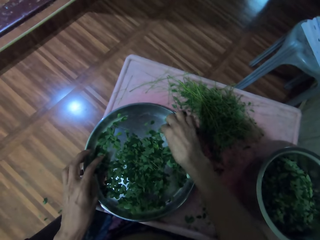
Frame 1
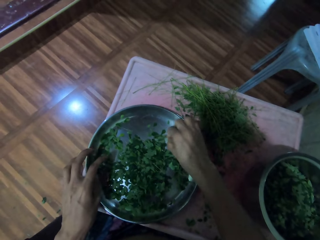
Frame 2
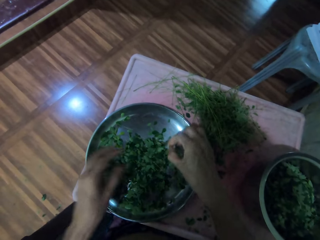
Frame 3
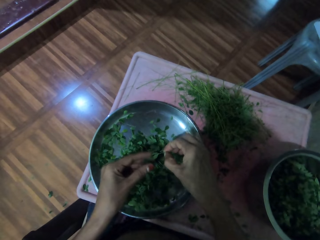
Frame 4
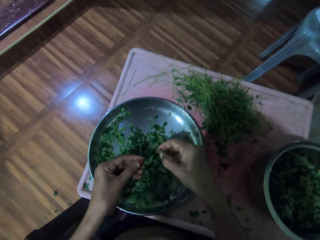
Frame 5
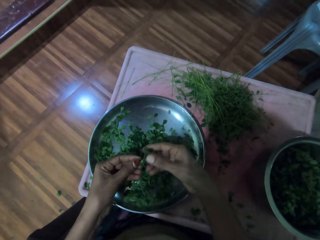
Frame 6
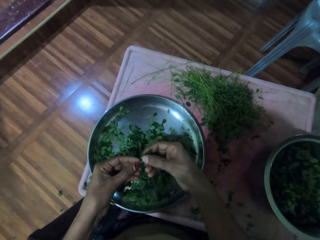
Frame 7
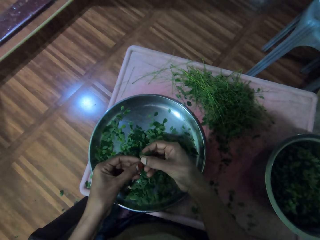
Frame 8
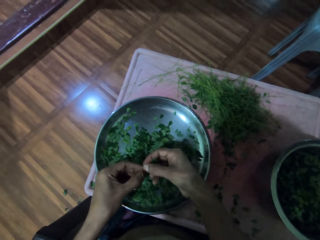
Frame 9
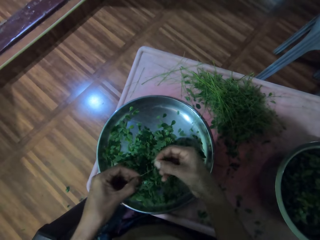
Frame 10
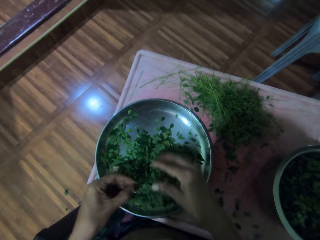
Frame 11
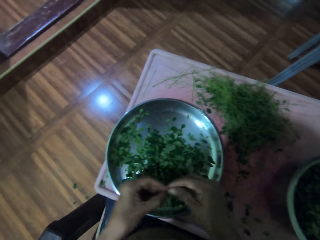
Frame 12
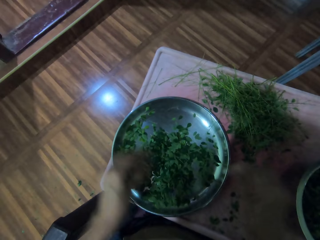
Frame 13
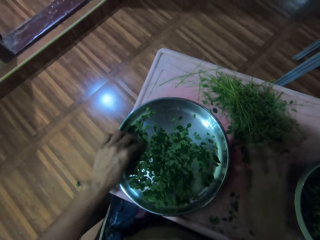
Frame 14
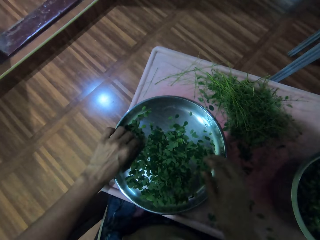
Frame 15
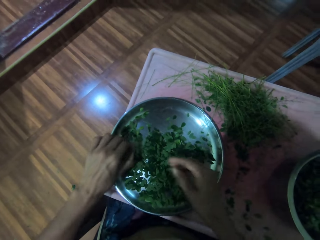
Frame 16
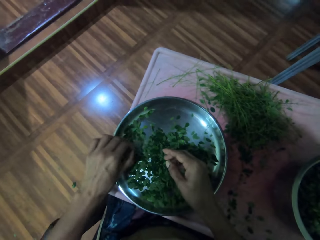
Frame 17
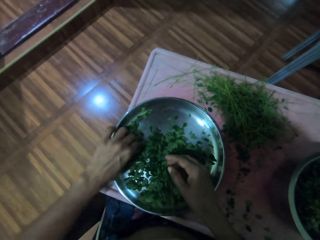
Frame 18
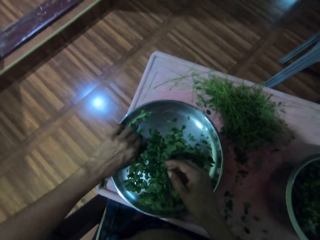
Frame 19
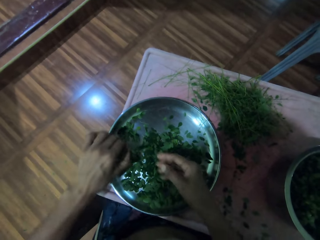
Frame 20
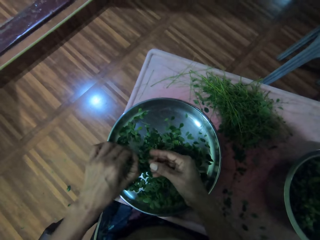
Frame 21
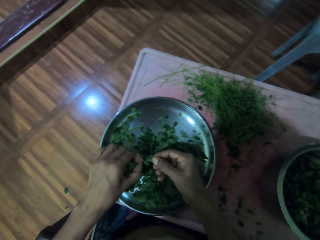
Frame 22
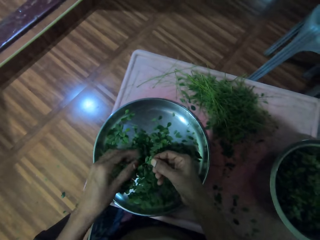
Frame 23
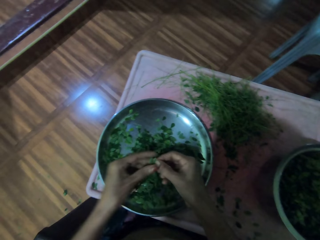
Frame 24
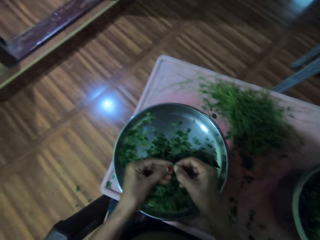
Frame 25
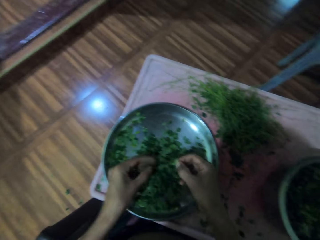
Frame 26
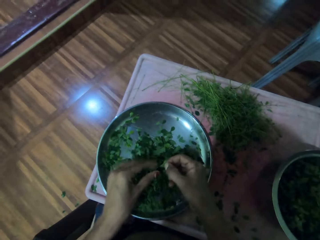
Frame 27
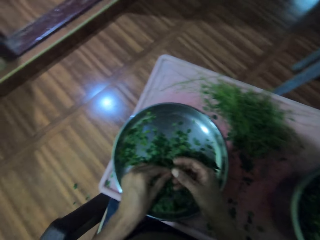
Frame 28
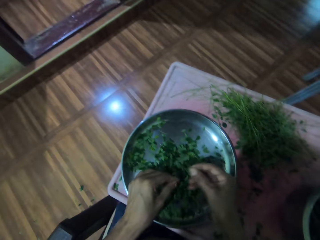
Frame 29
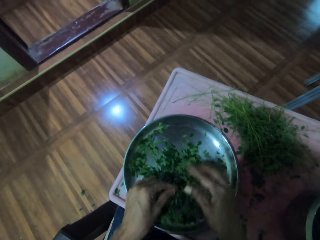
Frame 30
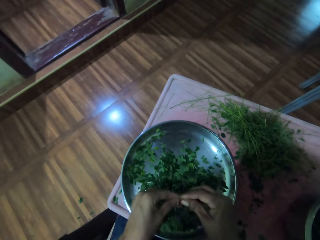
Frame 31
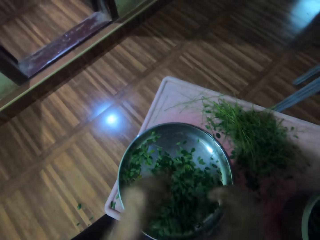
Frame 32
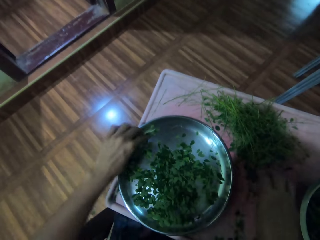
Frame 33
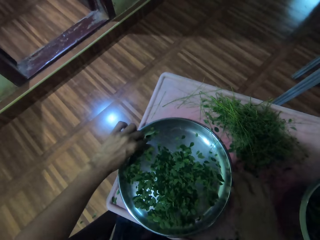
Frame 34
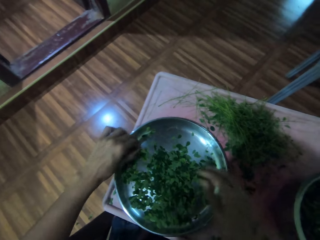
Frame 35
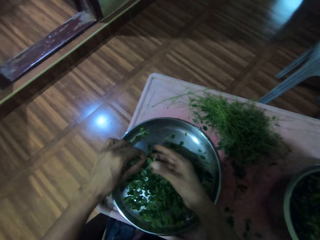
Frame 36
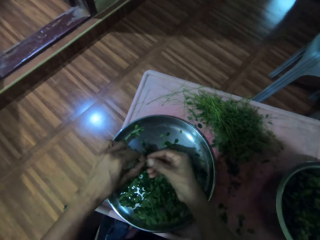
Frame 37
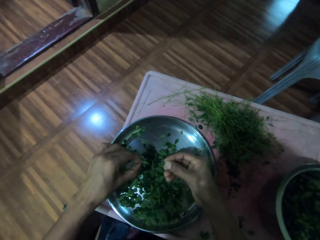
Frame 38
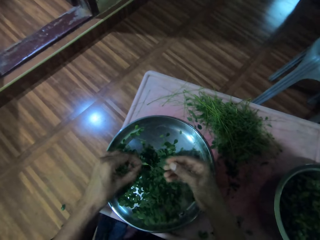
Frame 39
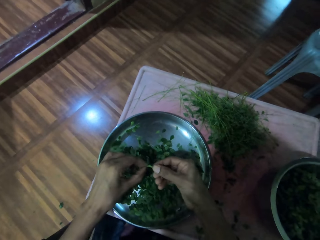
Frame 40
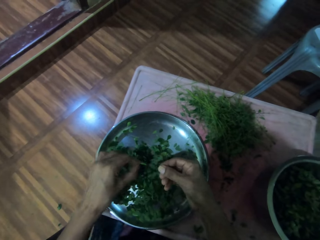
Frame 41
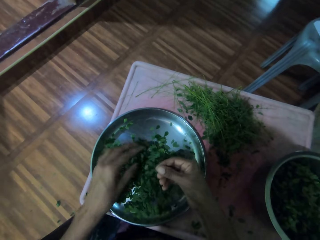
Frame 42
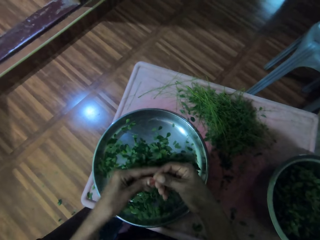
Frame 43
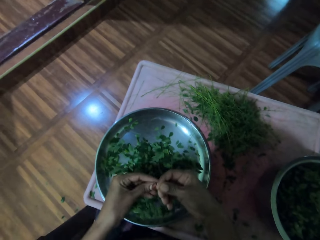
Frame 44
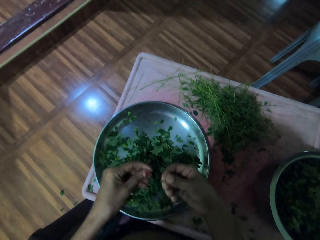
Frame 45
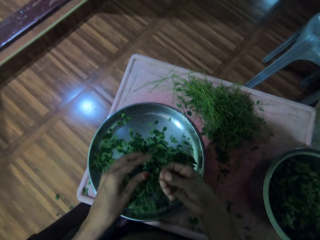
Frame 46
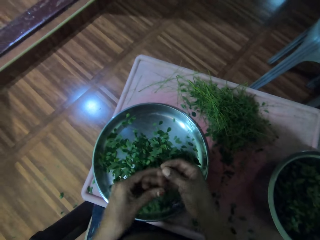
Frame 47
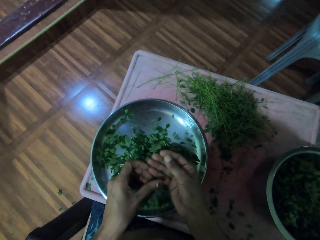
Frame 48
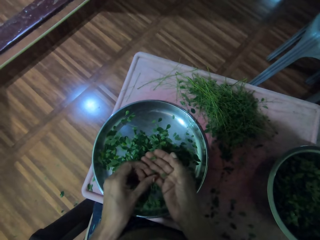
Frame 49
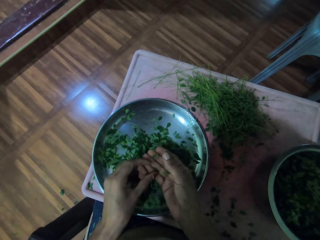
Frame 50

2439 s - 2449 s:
The camera wearer lifts up a leaf on the aluminum plate with her right hand. She shreds the leaves with her right hand. She drops the leafstalk on the table. She shreds the leaves with her left hand. She removes the leaf from the vegetable stem. She drops the stem on the table. She picks the vegetable stem from the silver tray. She drops the vegetable stem on the table.

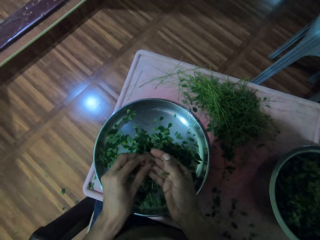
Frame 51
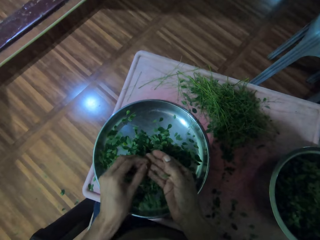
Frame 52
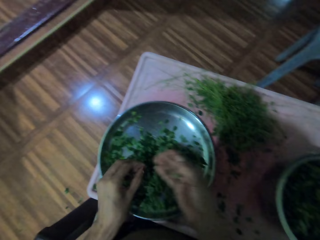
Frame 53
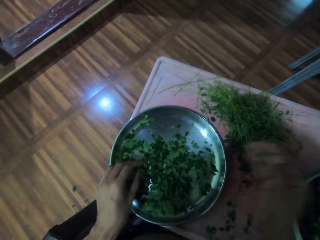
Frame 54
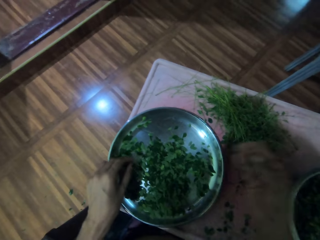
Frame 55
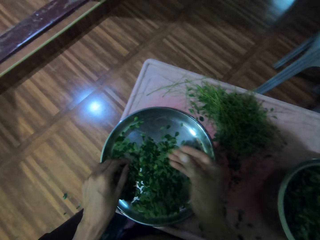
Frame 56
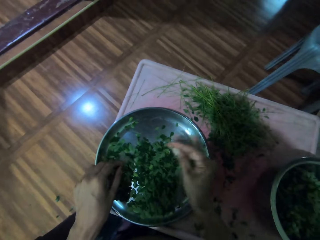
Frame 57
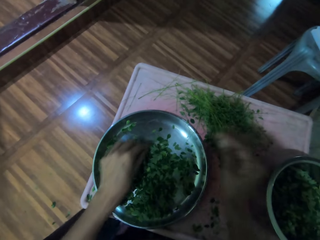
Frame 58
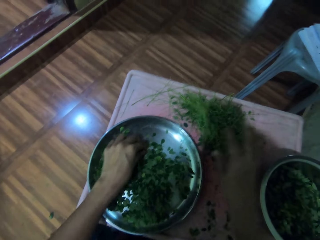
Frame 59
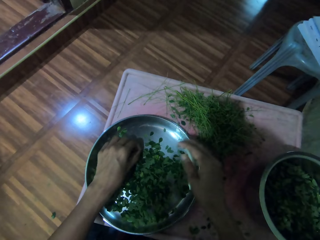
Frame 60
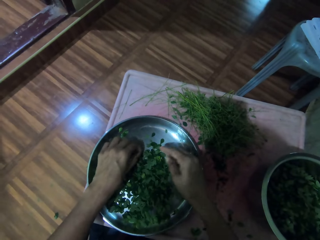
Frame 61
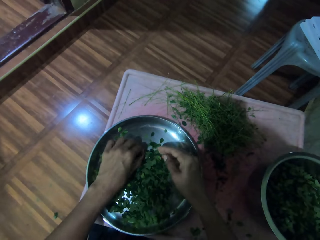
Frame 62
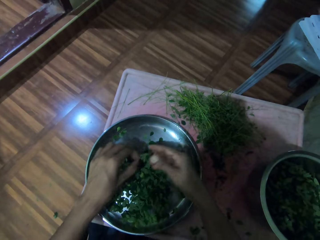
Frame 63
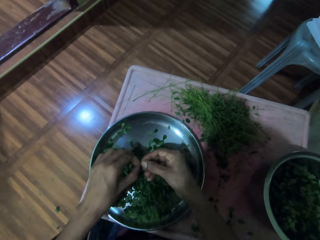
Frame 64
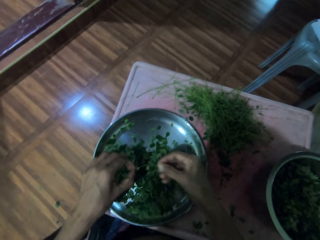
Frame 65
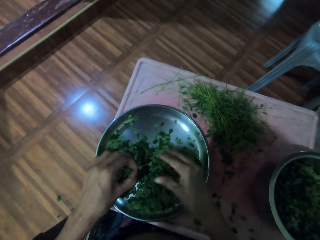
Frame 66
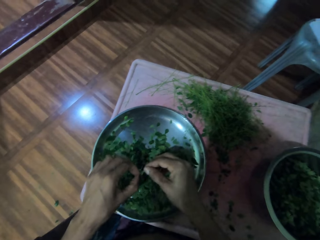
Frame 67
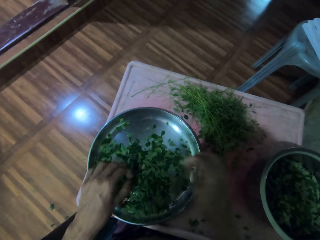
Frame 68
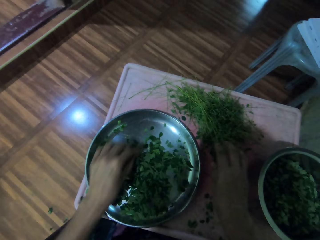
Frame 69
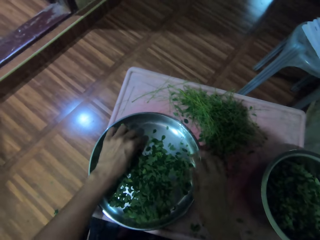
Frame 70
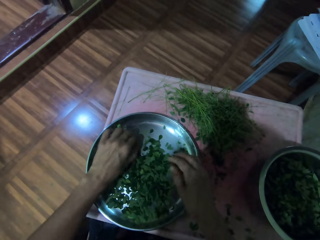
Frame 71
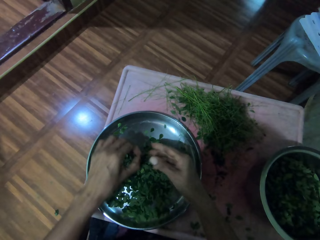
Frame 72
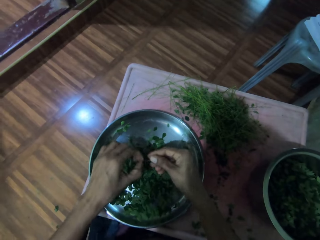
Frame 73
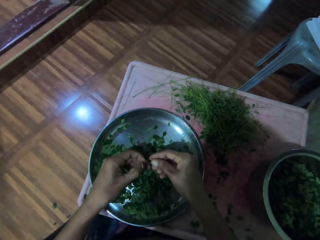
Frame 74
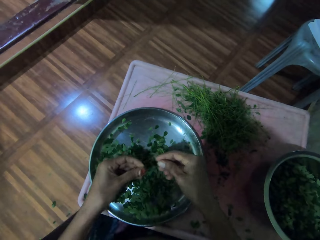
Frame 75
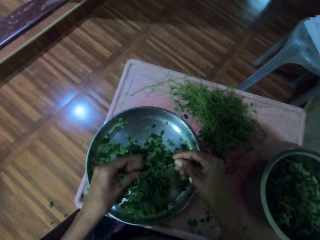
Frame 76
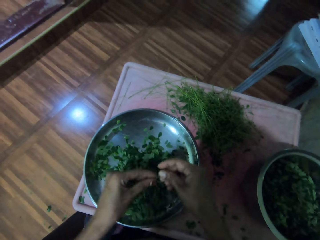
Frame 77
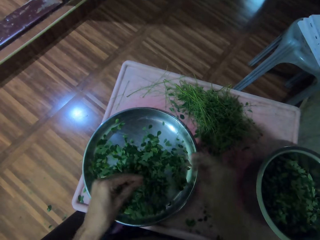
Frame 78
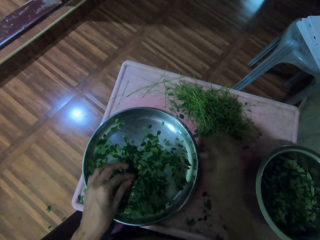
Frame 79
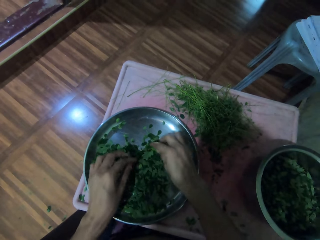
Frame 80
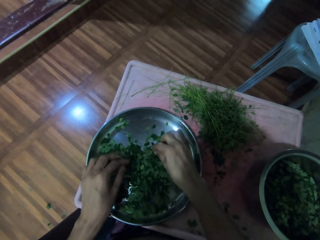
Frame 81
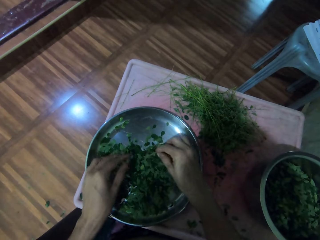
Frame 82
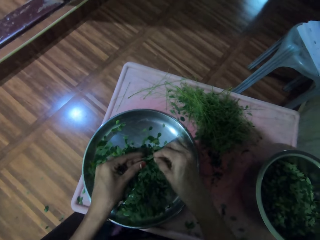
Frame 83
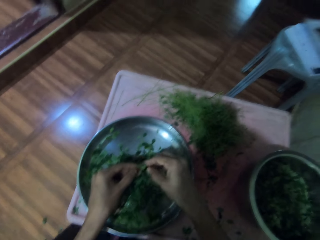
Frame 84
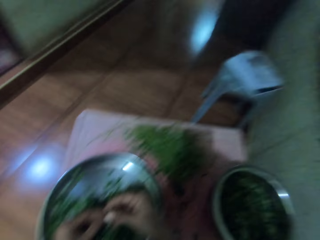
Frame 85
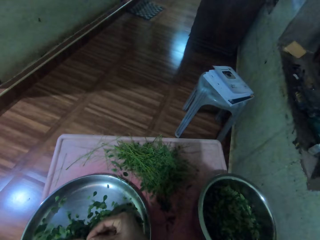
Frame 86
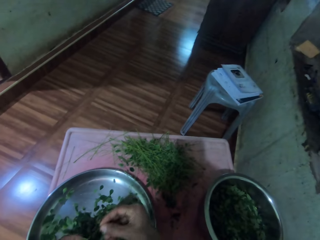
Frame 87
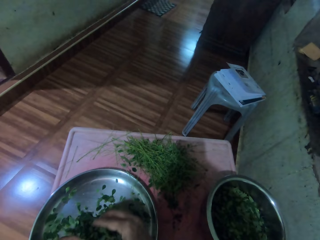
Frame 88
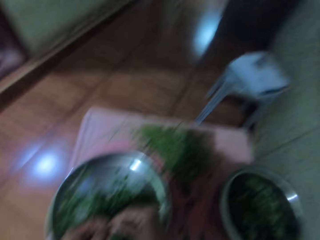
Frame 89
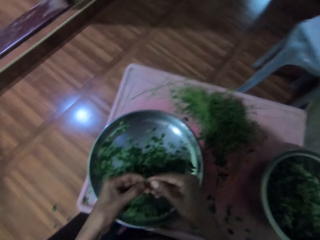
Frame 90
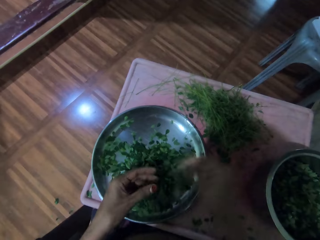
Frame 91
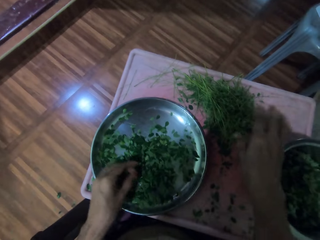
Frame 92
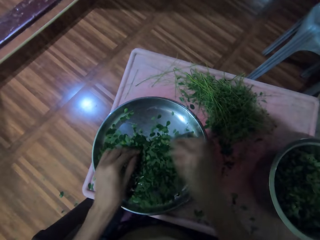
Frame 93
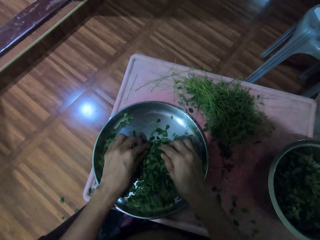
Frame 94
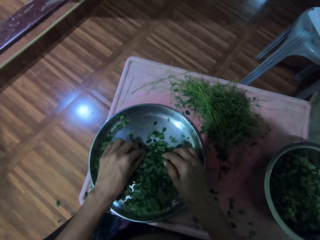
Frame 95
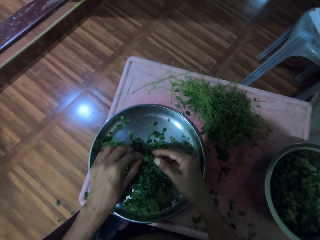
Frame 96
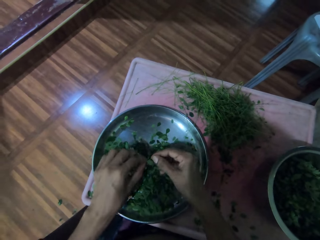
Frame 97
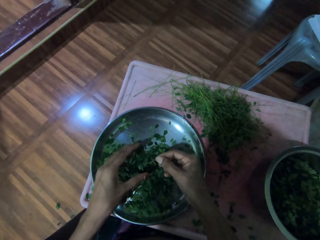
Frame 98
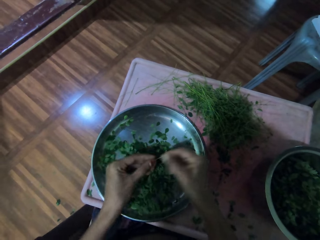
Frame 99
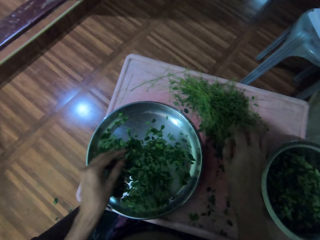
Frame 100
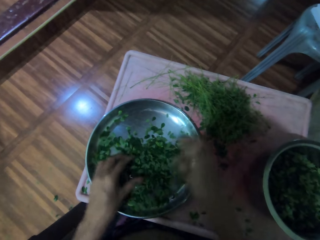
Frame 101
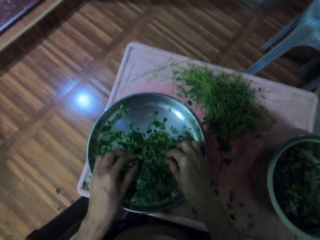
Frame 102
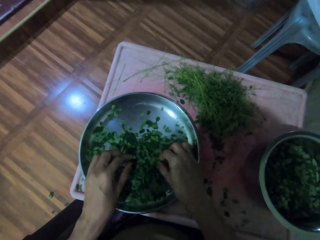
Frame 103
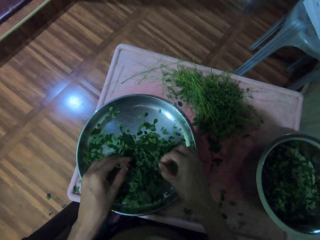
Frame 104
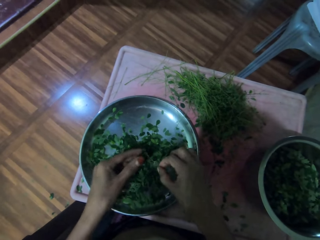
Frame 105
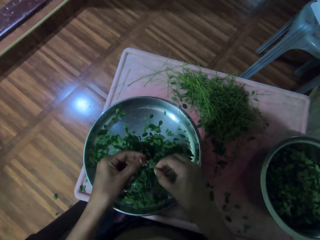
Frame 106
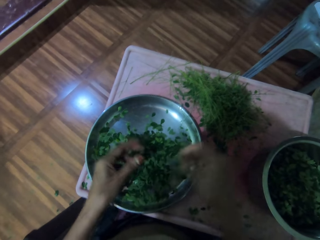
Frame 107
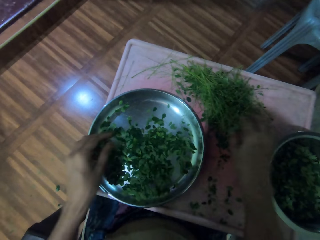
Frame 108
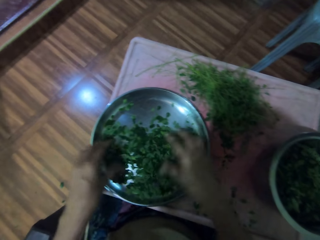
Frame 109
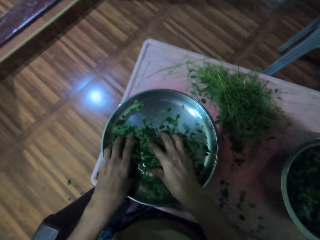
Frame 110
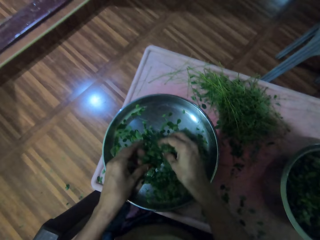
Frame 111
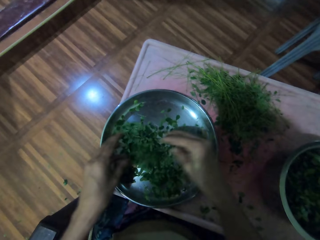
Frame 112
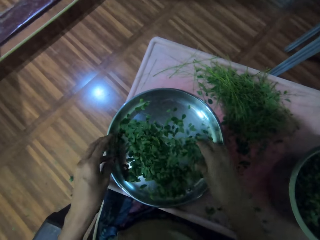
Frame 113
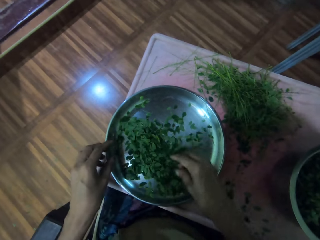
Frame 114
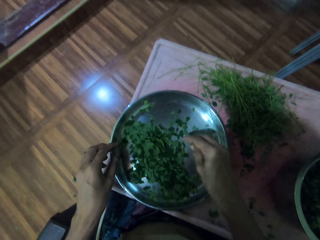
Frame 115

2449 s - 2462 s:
The camera wearer drops the coriander leaf in the bowl. They drop the stem on the table. They pick the vegetable stem from the silver tray. They remove the leaf from the vegetable stem. They drop the stem on the table. They pick the vegetable stem from the silver tray. They remove the leaf from the vegetable stem. They hold the coriander stem. They drop the stem on the table. They pick the vegetable stem from the silver tray. They remove the leaf from the vegetable stem. They pick the coriander leaf. They drop the stem on the table. They pick the vegetable stem from the silver tray. They remove the leaf from the vegetable stem. They drop the stem on the table. They pick the vegetable stem from the silver tray. They drop the stem on the table. They mix the vegetable with both hands.
